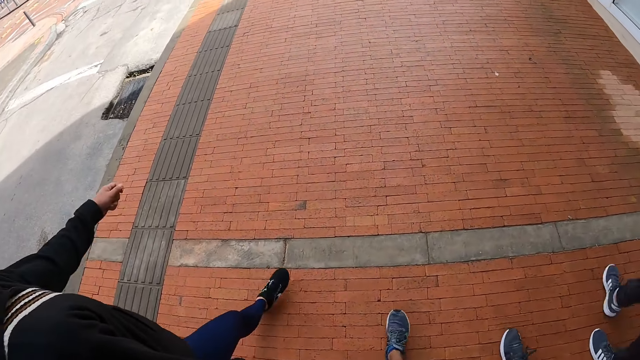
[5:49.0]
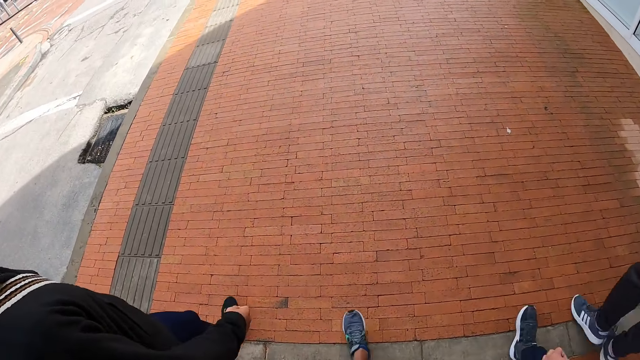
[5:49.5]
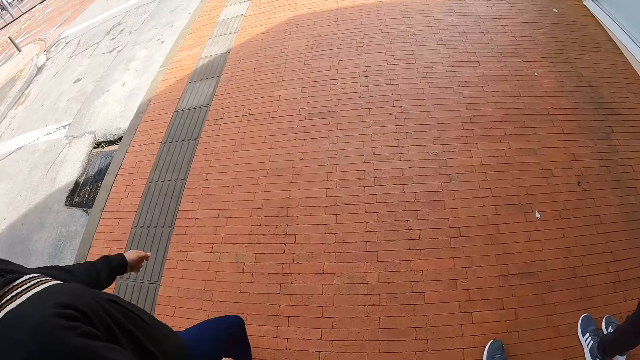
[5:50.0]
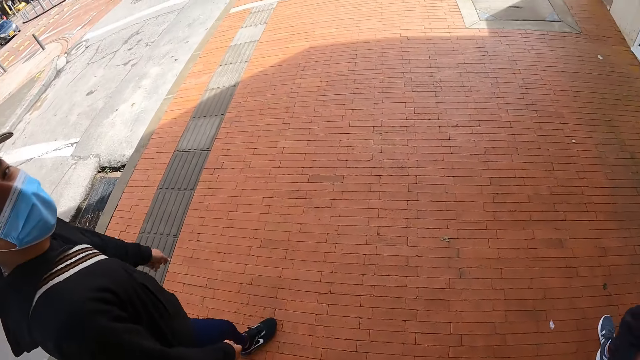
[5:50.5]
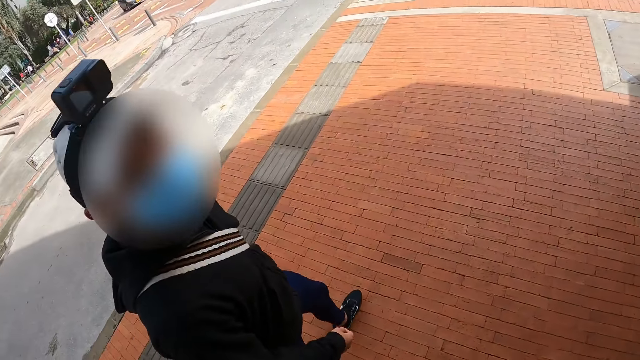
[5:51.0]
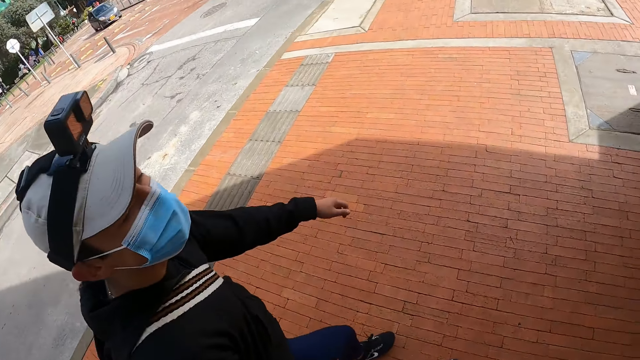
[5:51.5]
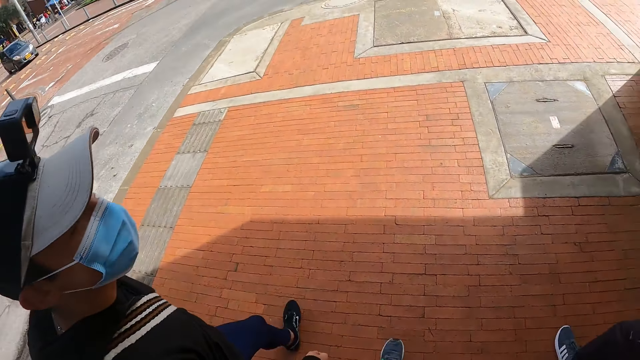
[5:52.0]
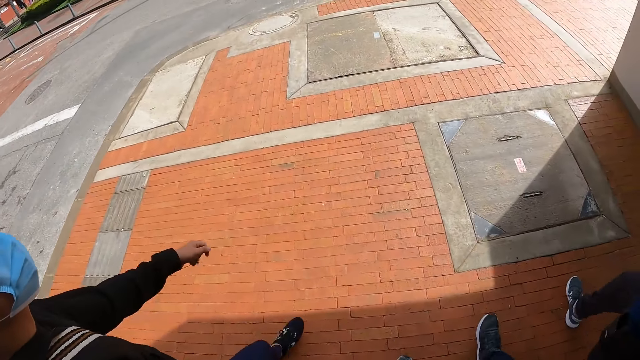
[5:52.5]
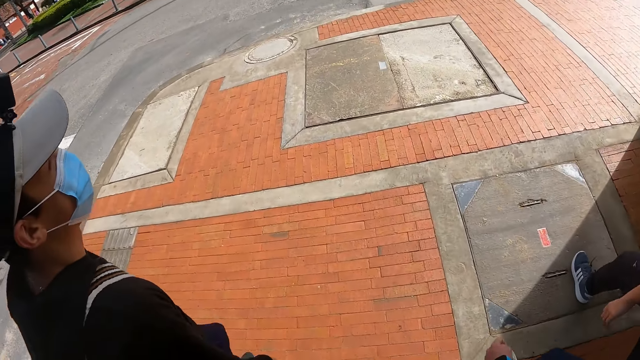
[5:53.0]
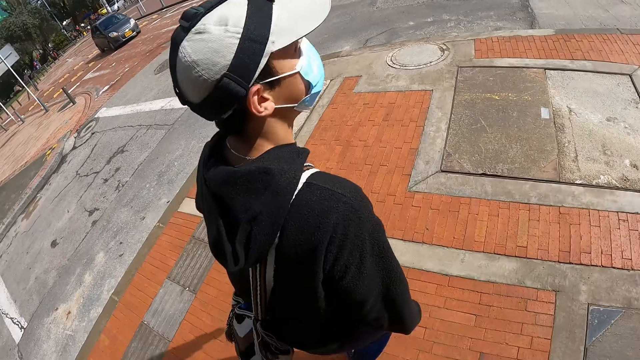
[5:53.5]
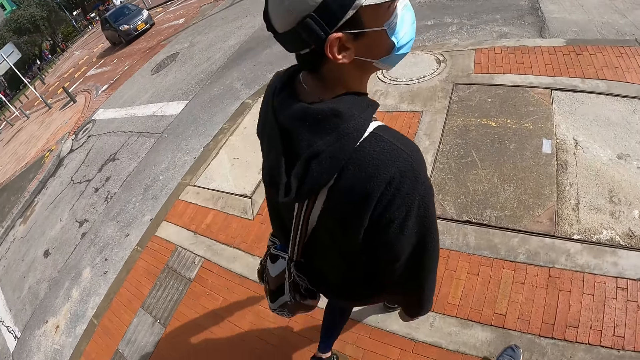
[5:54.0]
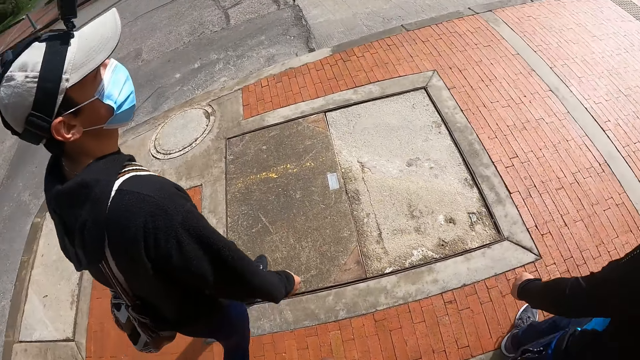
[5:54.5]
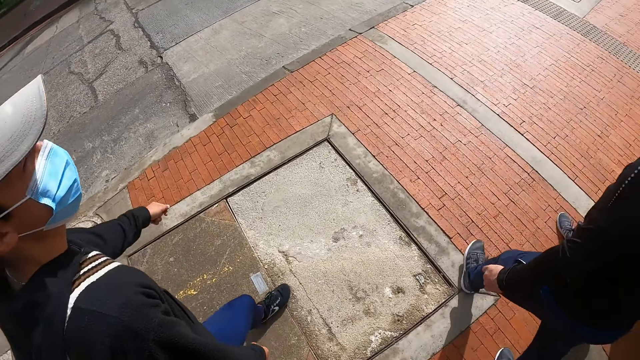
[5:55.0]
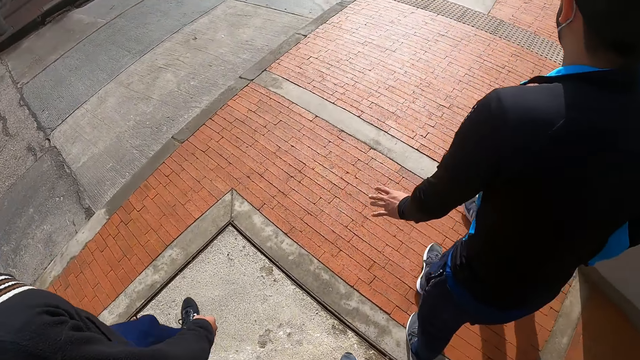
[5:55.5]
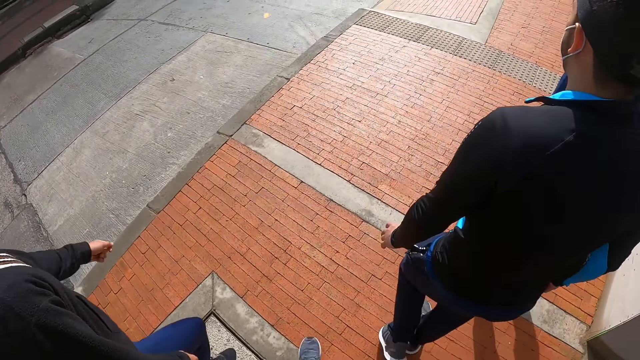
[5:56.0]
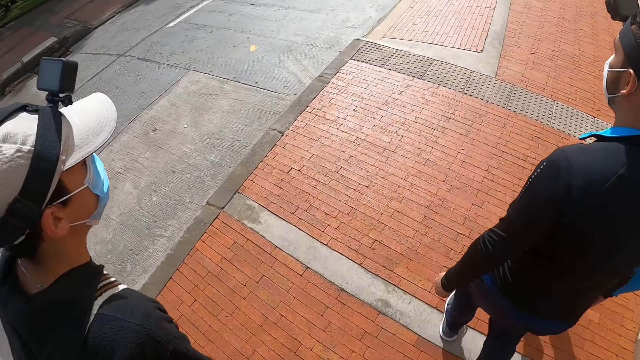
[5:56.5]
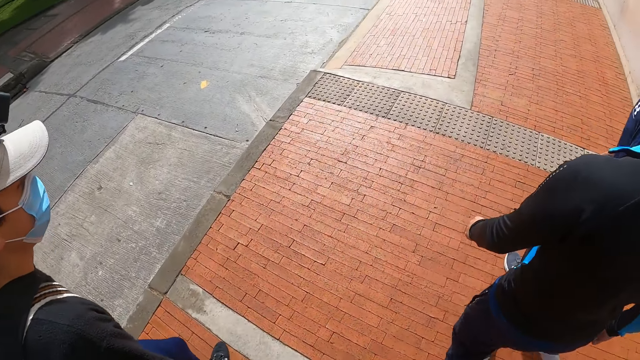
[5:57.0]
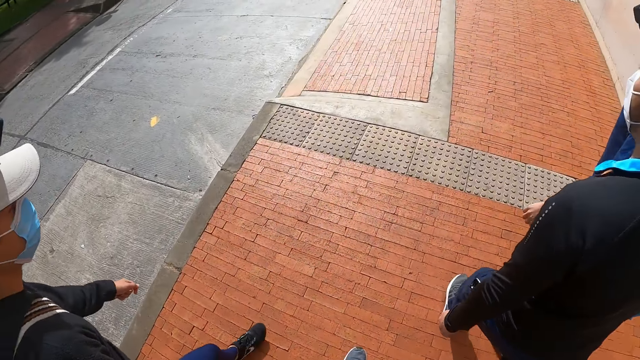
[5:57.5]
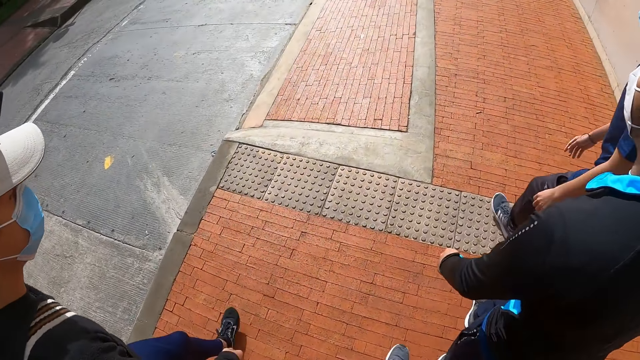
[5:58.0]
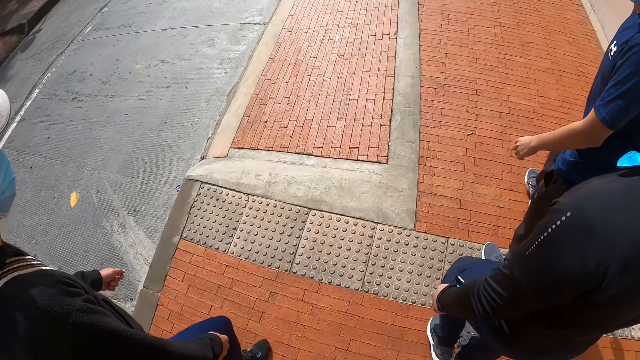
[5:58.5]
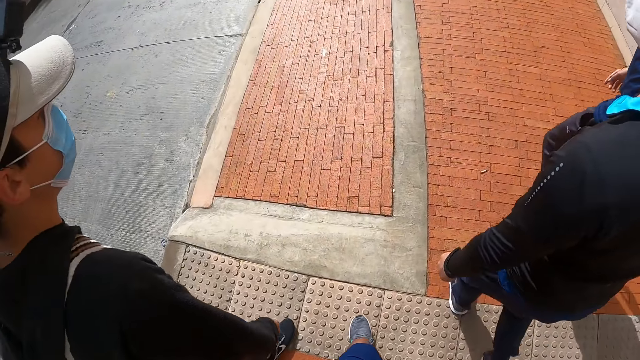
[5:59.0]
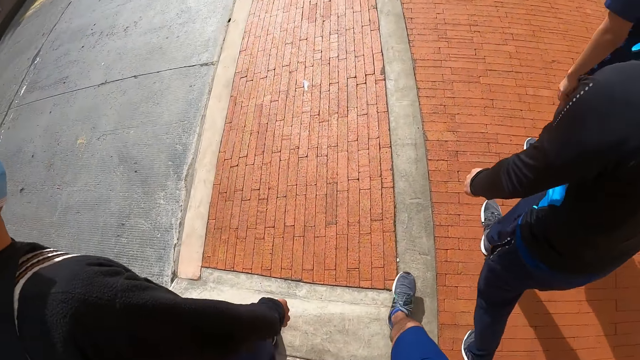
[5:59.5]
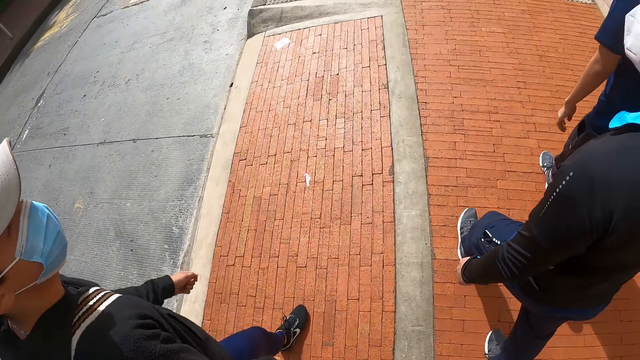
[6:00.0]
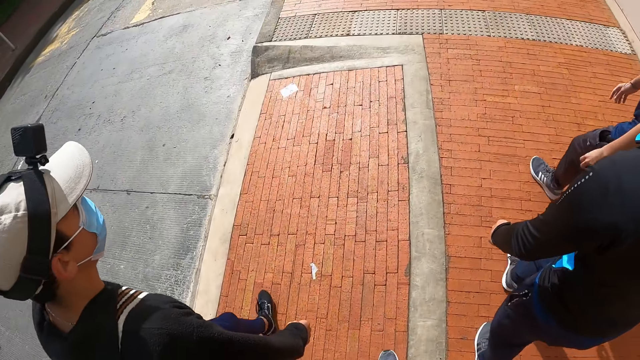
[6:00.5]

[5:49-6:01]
A man looks back. The man and two other men walk on the road.

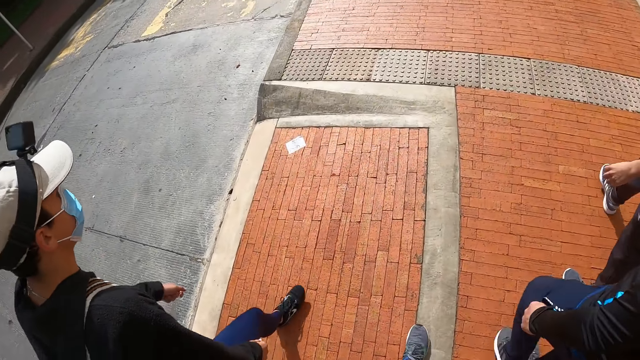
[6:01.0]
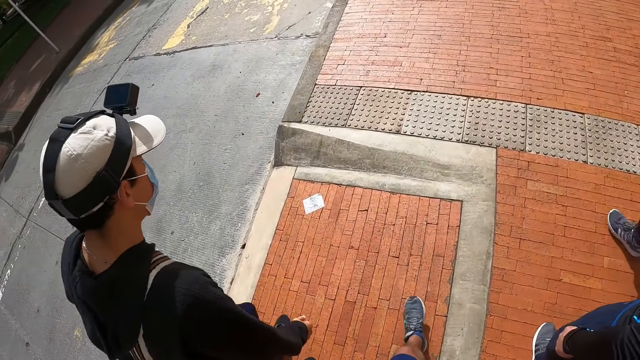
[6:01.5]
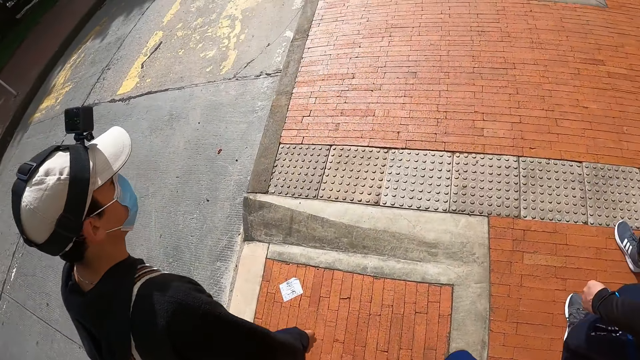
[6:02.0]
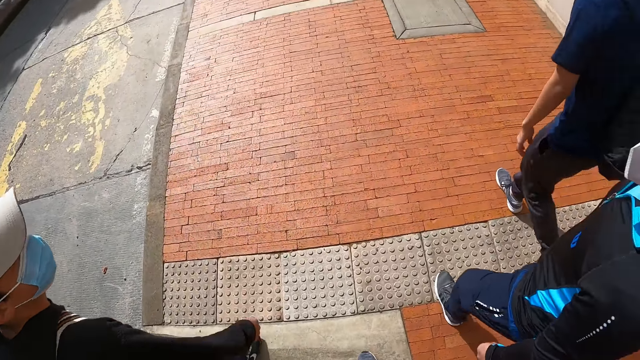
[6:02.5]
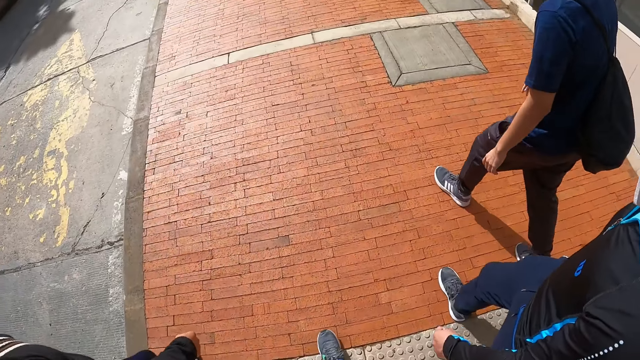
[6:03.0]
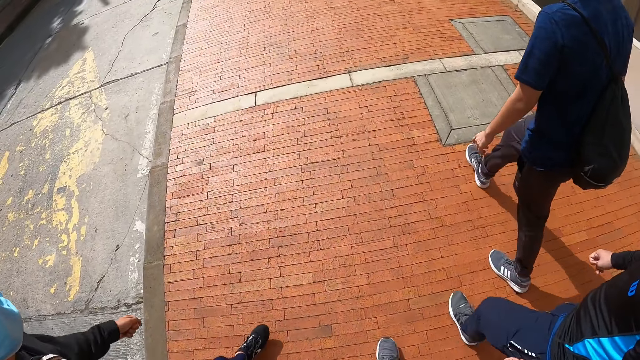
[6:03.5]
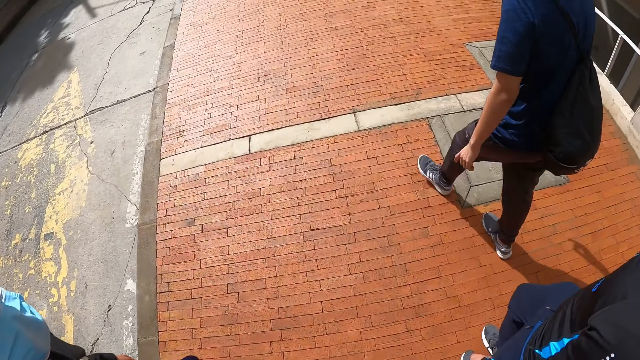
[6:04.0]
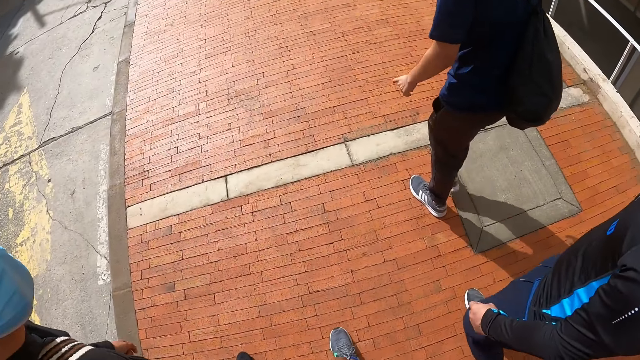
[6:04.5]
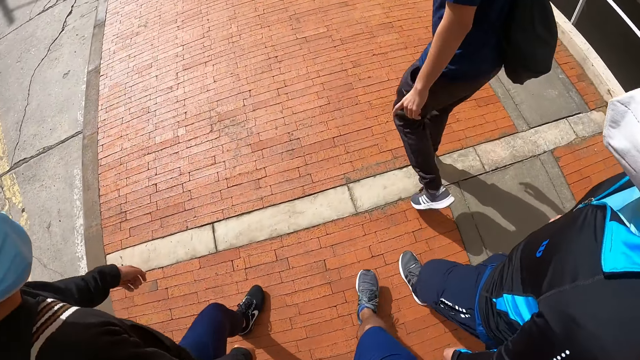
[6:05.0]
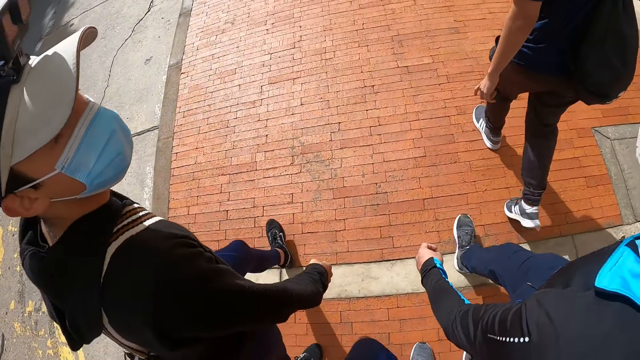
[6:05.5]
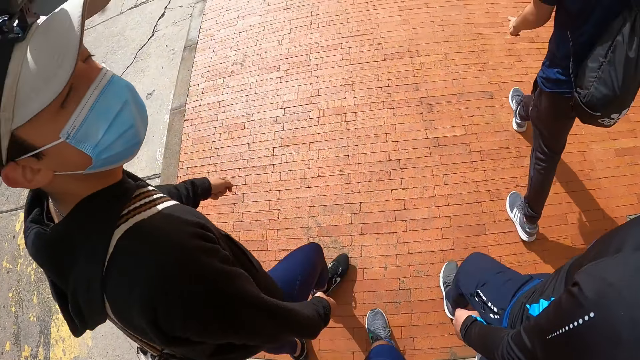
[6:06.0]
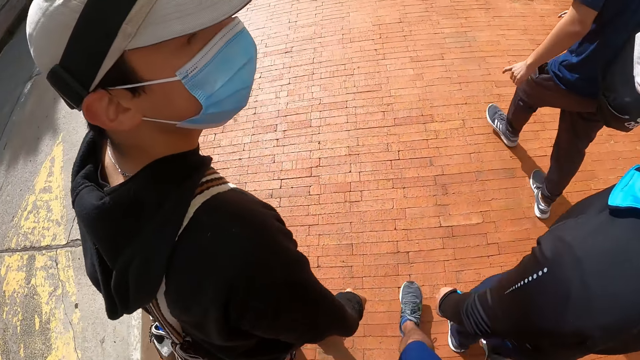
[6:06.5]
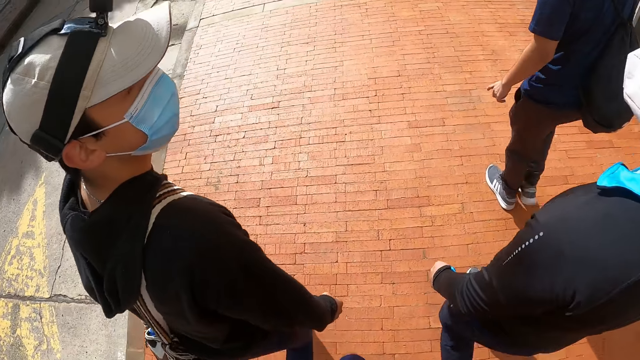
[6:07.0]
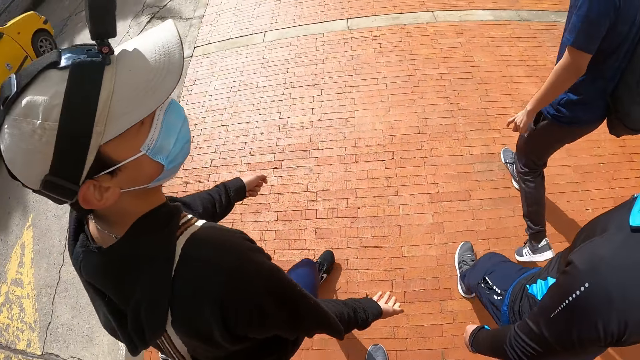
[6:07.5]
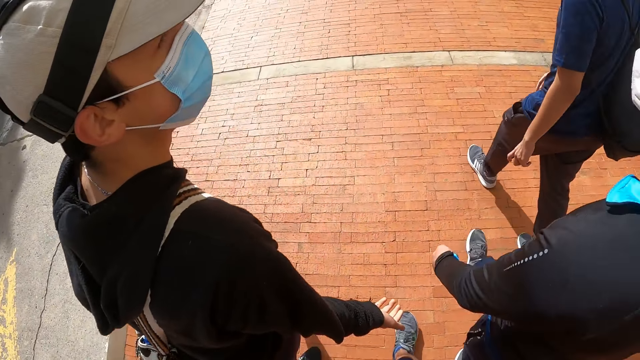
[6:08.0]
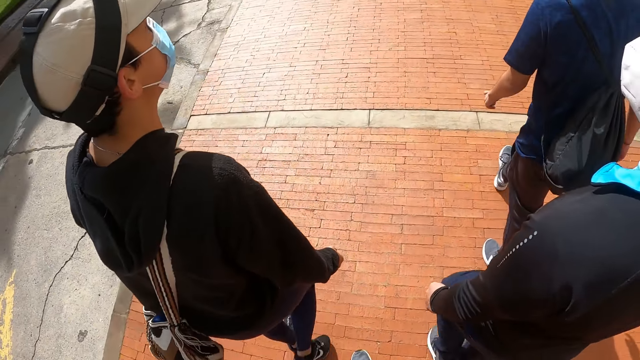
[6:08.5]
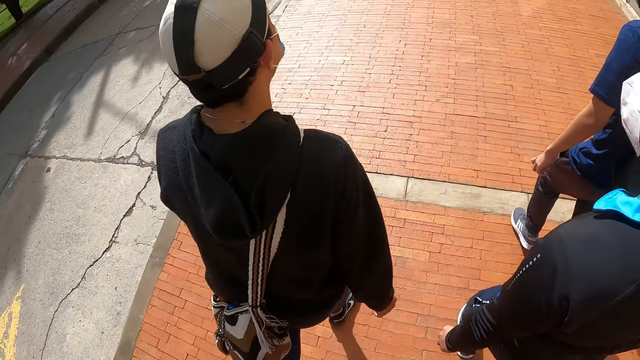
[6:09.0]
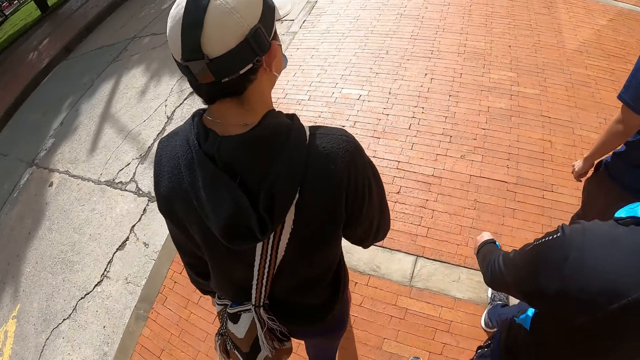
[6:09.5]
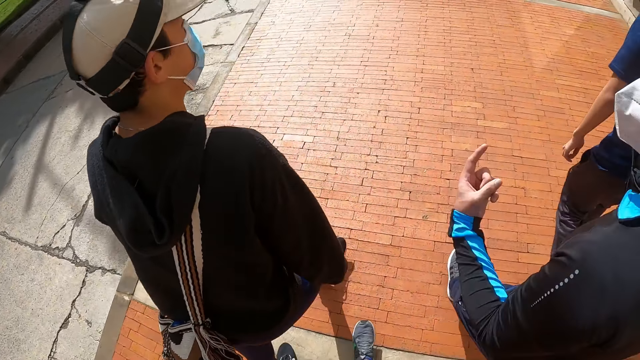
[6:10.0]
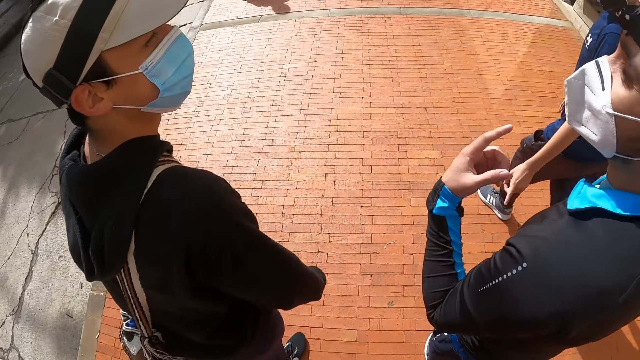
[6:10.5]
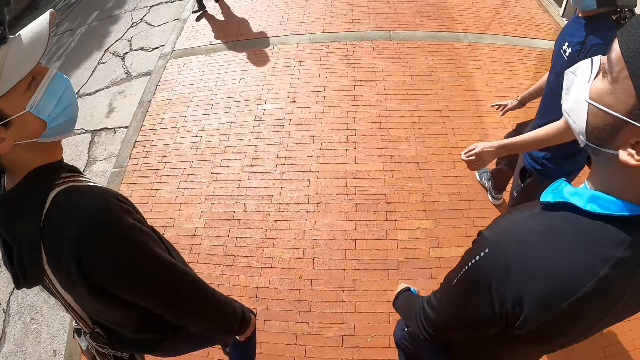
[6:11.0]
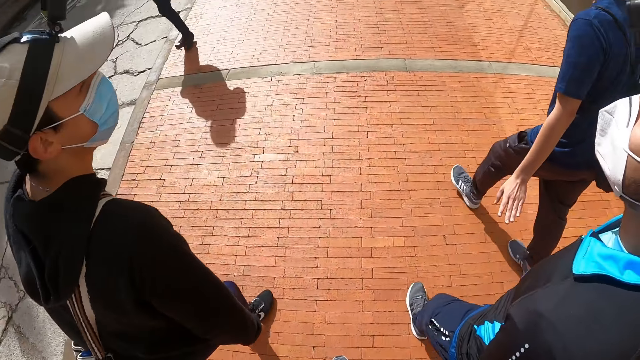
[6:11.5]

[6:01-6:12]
A man moves the finger.
